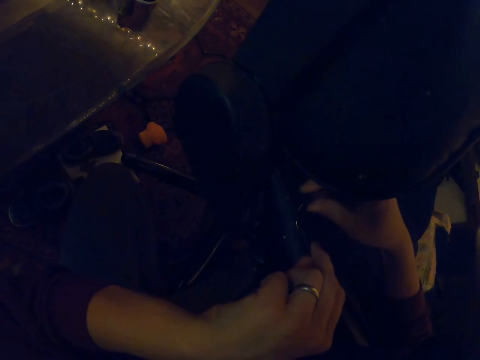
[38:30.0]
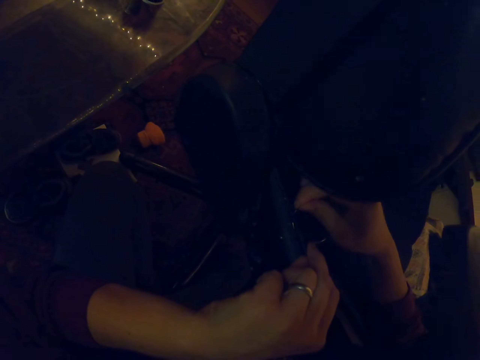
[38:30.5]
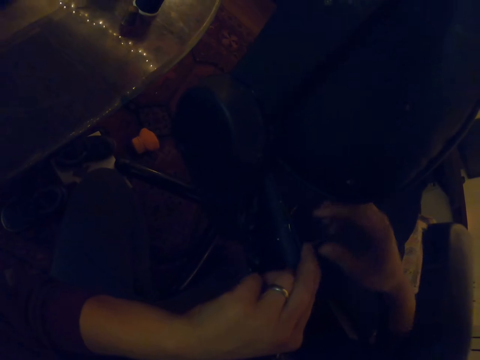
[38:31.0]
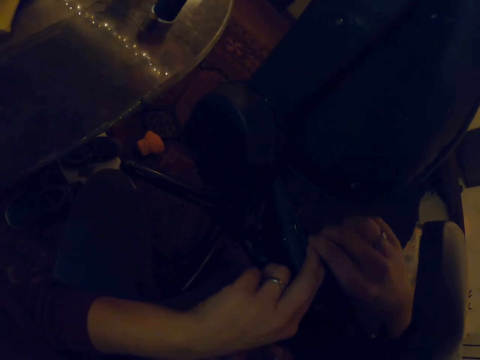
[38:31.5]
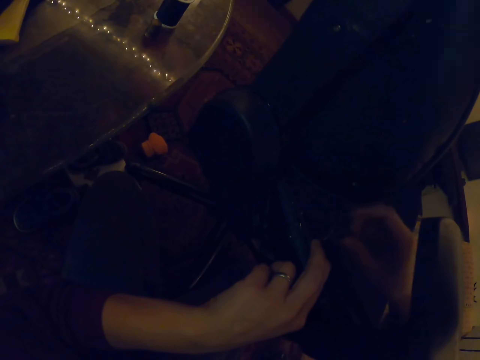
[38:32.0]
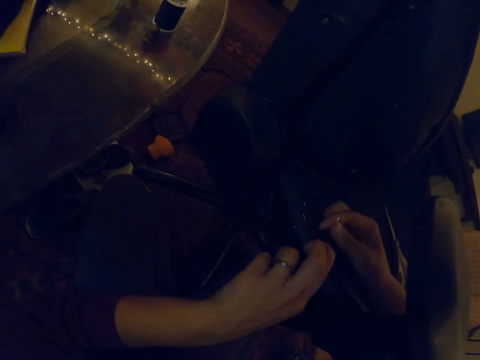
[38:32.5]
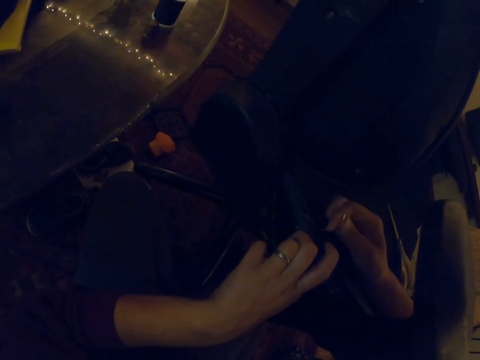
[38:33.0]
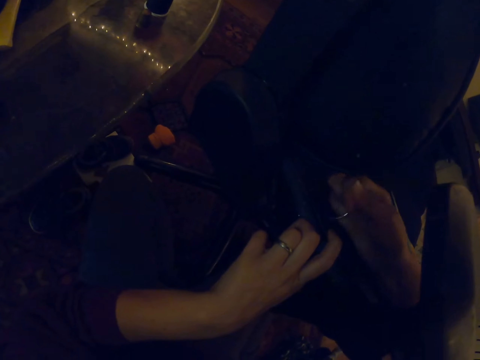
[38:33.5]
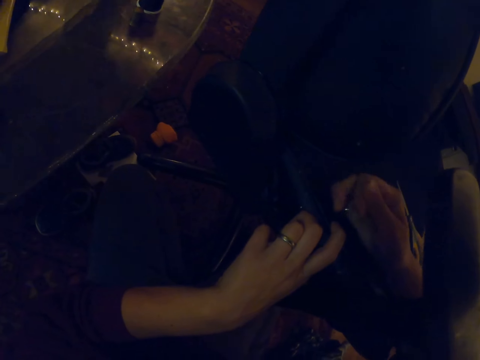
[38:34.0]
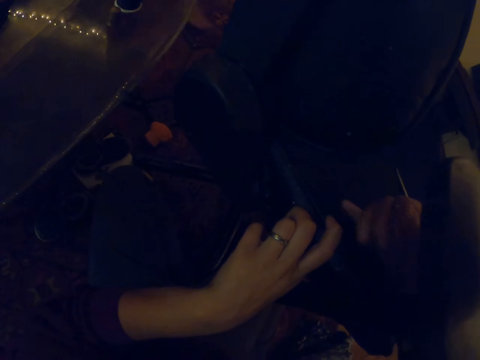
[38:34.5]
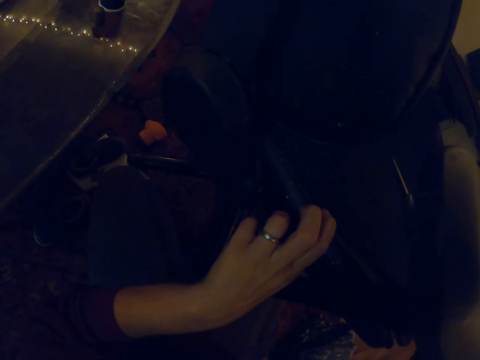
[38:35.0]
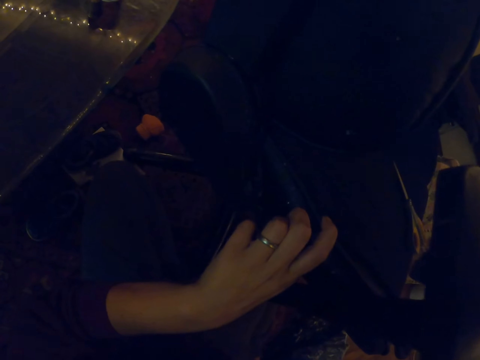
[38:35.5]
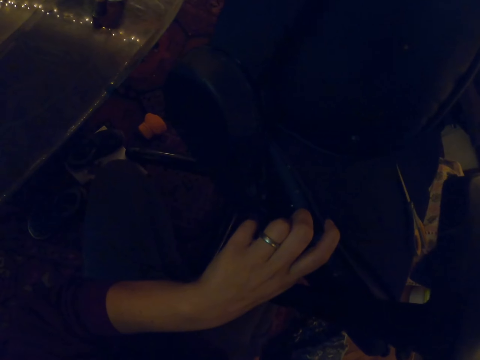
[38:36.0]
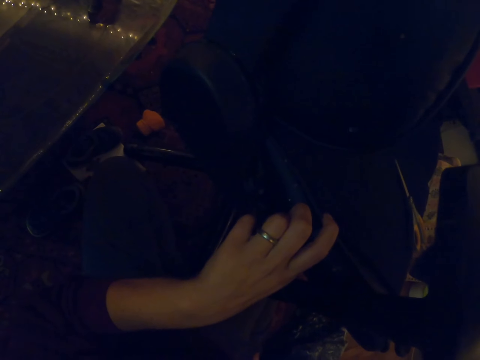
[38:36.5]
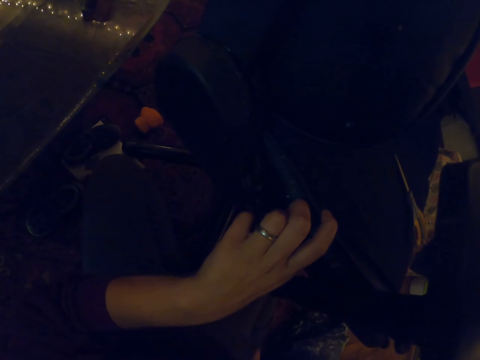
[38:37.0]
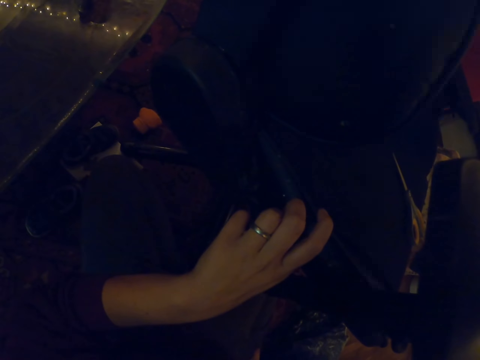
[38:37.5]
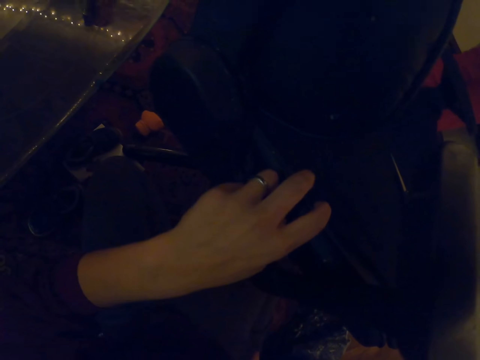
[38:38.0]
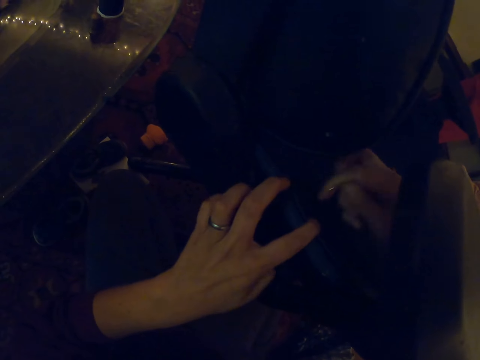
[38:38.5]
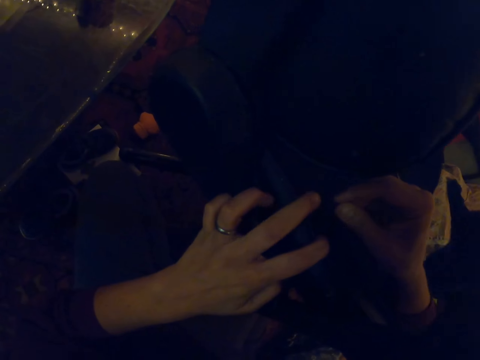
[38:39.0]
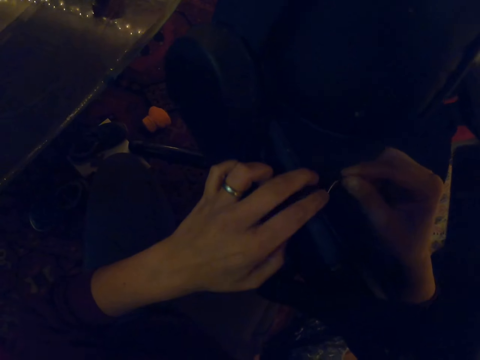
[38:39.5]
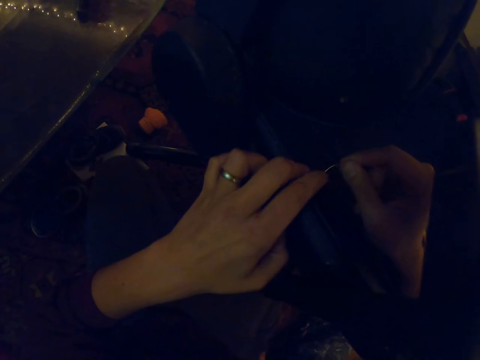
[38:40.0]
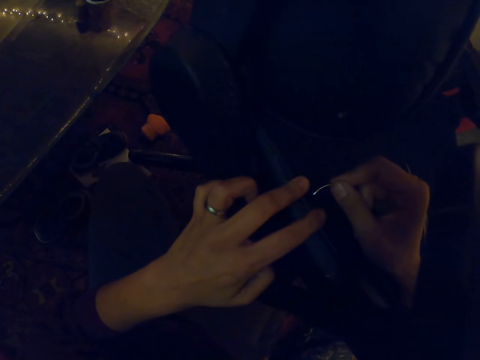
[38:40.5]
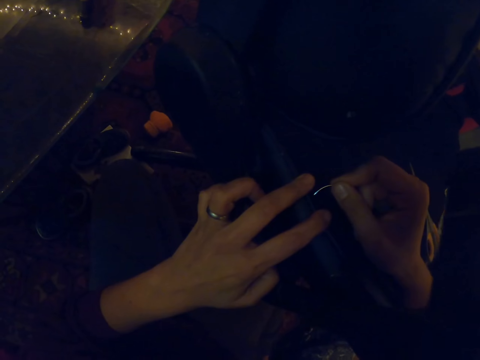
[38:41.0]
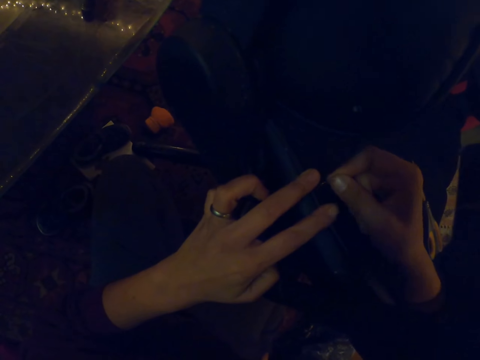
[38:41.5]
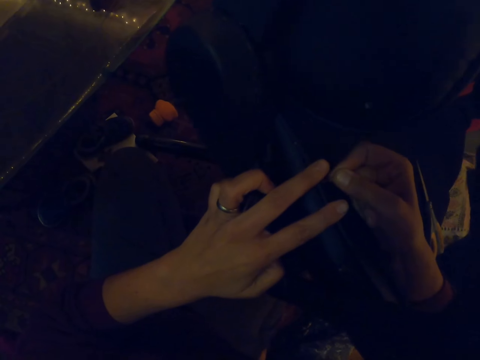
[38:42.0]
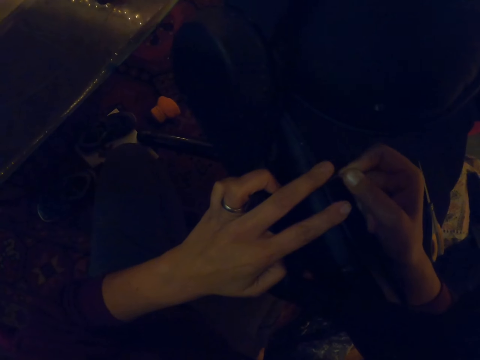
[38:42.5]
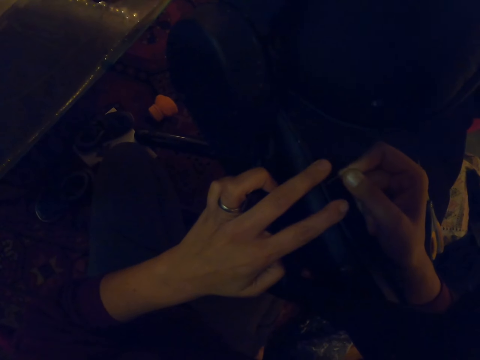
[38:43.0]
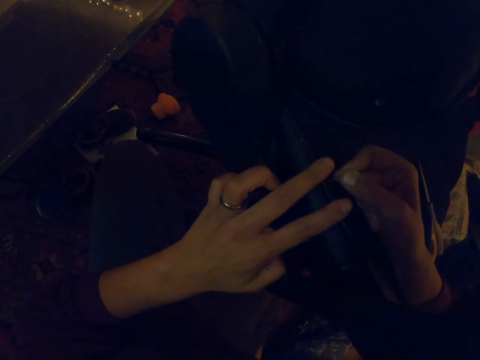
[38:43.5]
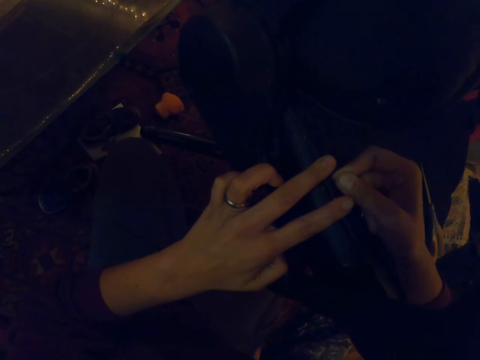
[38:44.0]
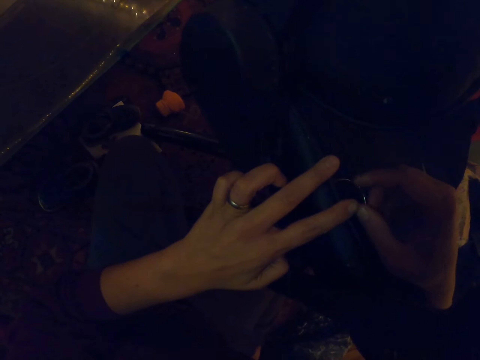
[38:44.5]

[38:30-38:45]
The camera wearer pulls the needle with the right hand. They pull the thread with the right hand. They sew the chair. They insert the needle in the seat.

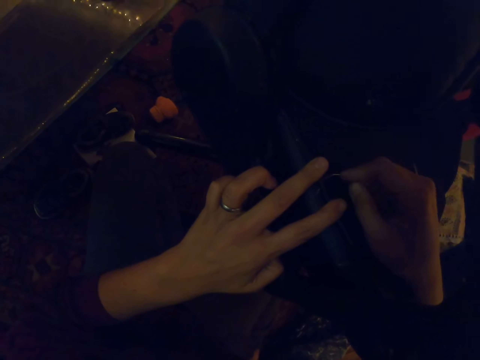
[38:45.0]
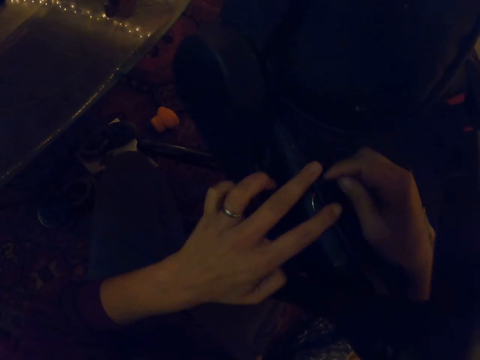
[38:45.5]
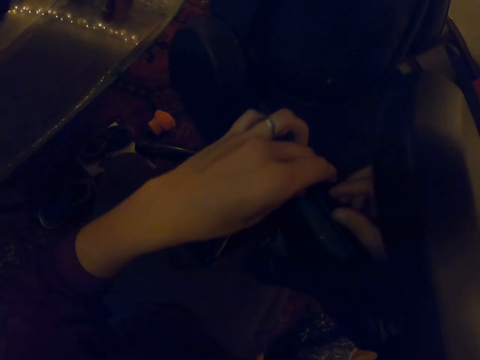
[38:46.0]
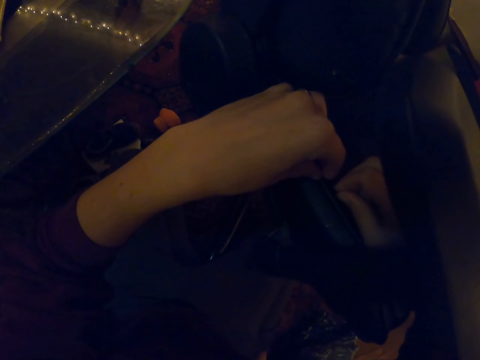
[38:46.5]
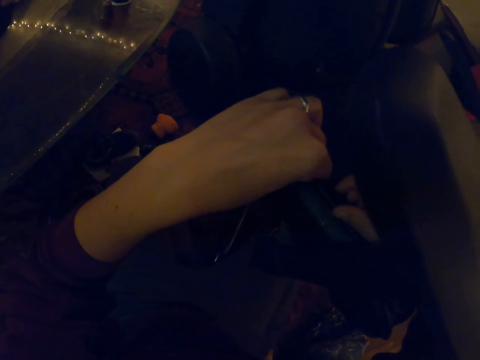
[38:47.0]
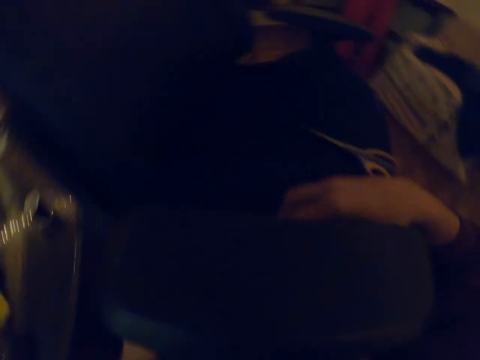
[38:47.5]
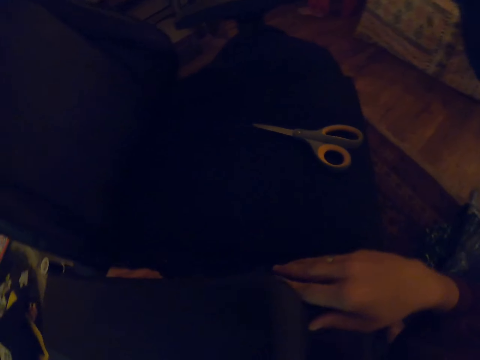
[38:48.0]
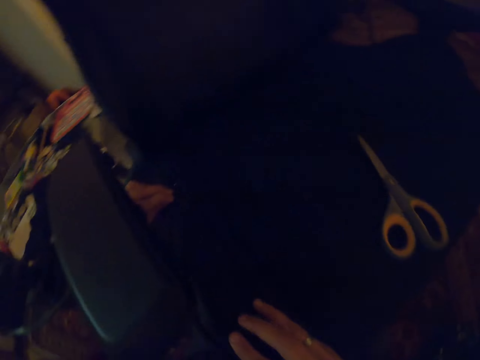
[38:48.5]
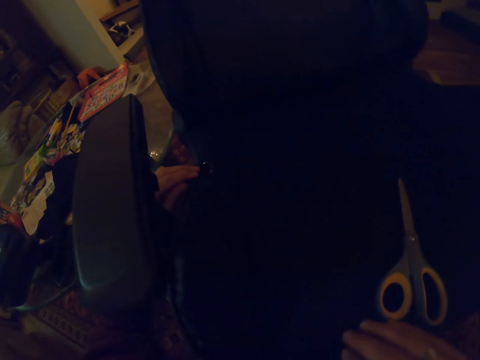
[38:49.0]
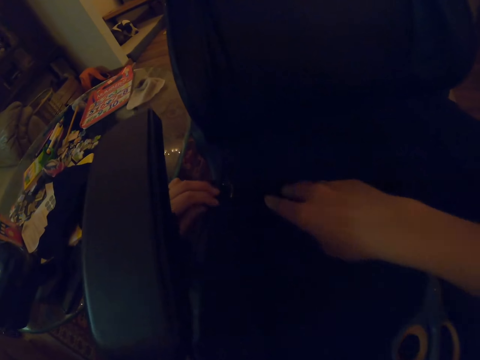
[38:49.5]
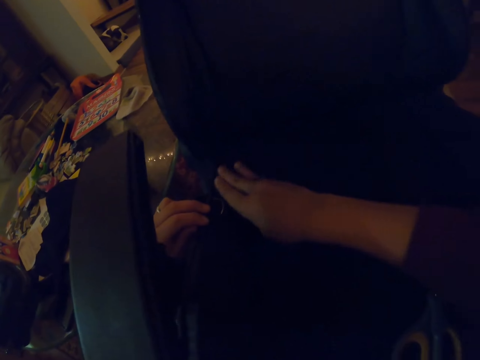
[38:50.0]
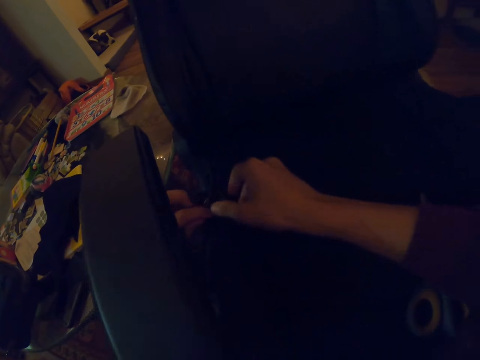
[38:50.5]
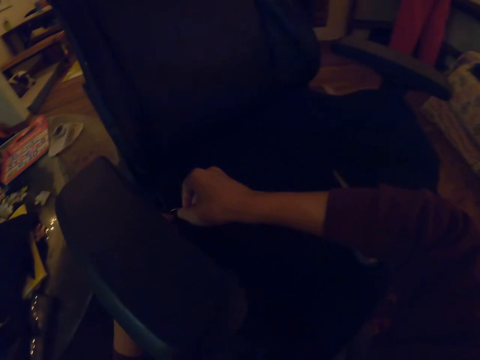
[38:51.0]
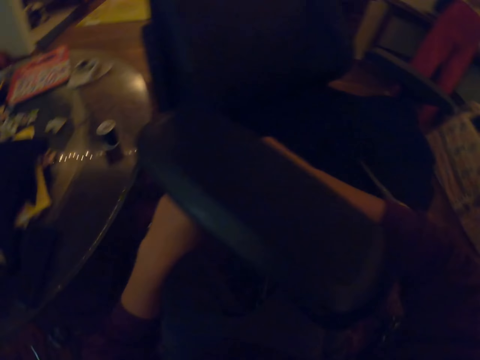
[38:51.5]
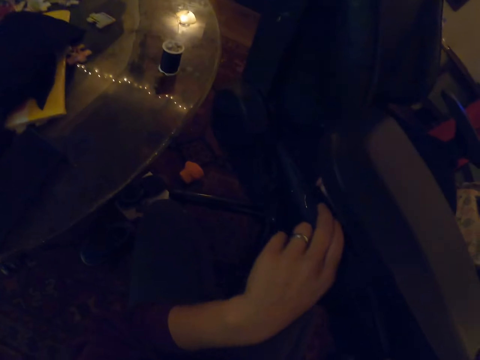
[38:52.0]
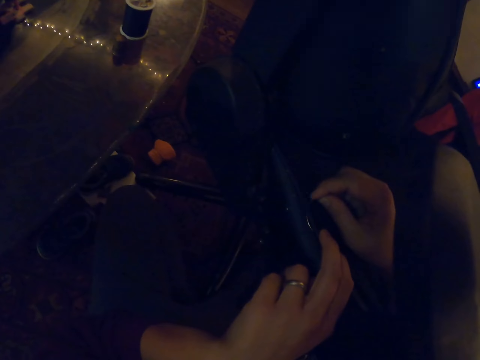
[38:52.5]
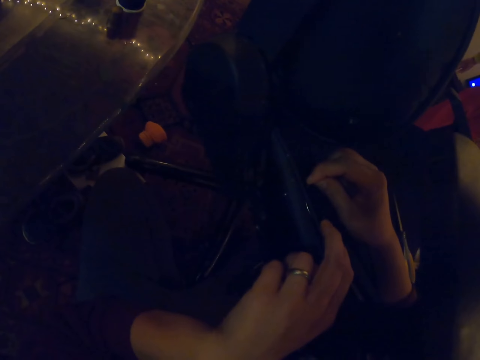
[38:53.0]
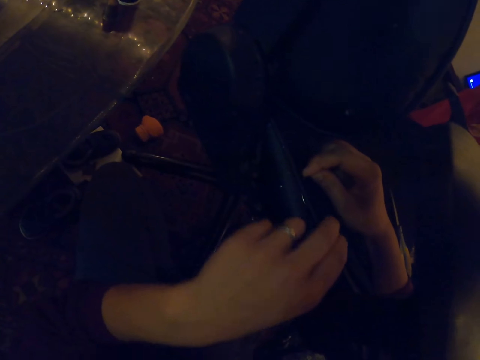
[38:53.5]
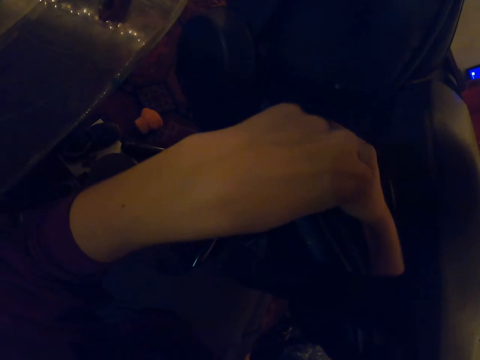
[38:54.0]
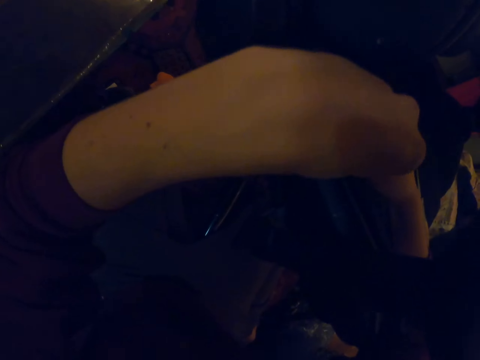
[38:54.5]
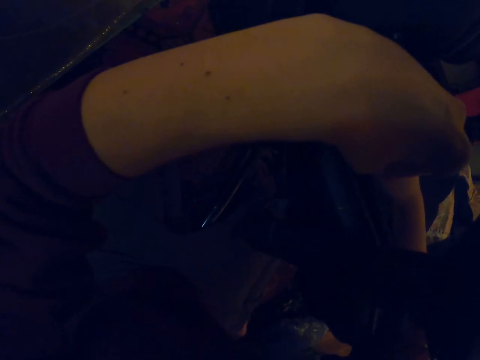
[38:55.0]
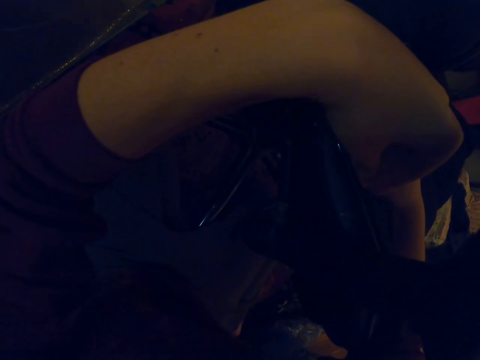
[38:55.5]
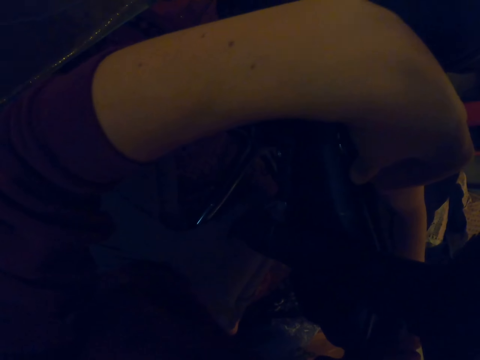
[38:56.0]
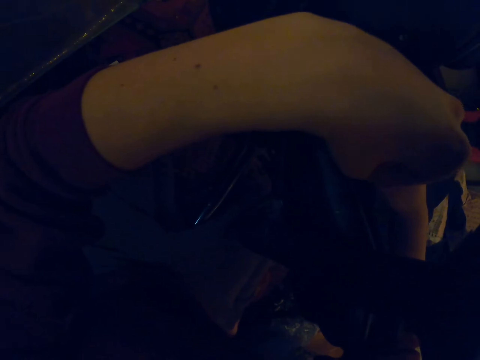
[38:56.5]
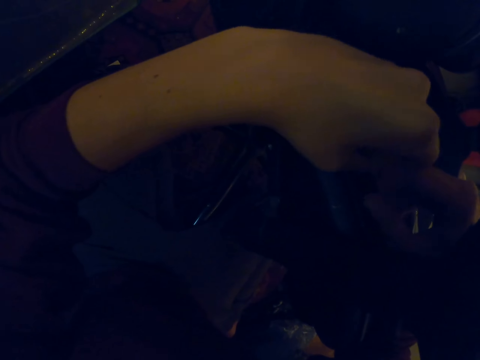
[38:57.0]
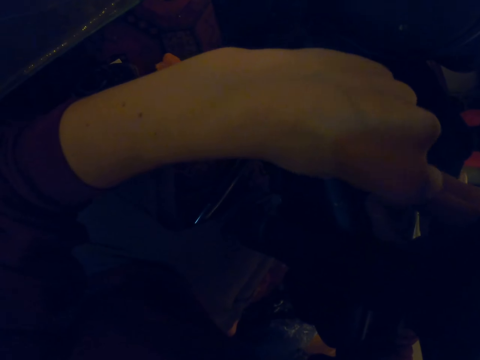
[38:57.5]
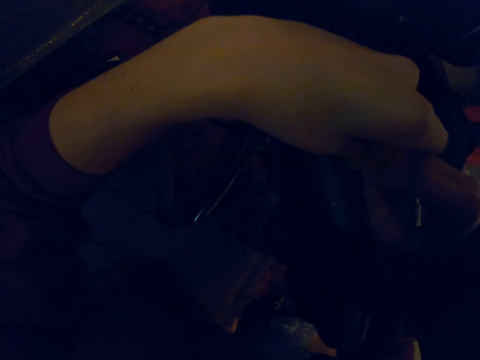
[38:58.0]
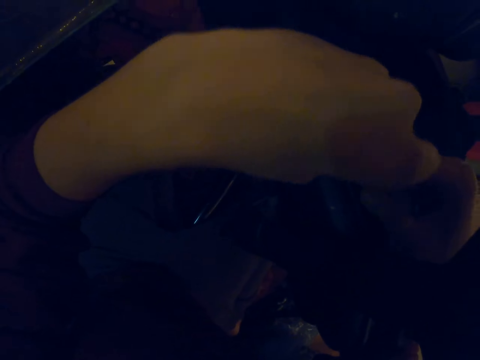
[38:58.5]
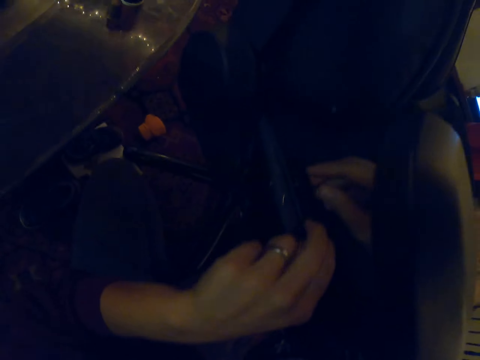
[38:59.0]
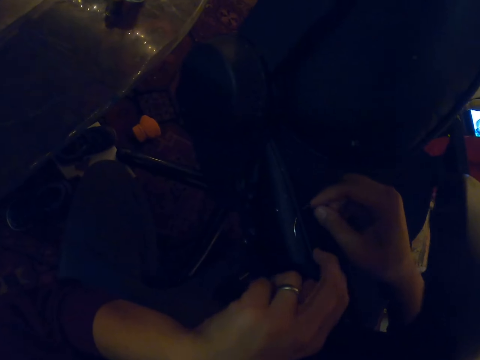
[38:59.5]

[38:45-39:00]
The camera wearer pushes the chair with a hand. They rotate the seat. They touch the fabric with the right hand. They sew the chair. They push a sewing needle in the seat.
